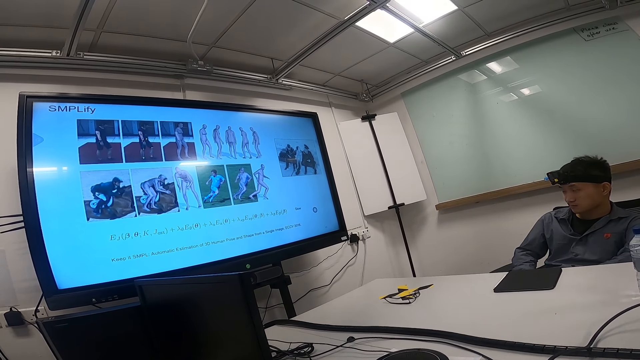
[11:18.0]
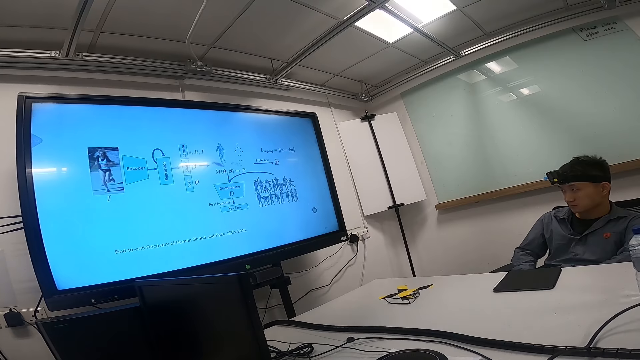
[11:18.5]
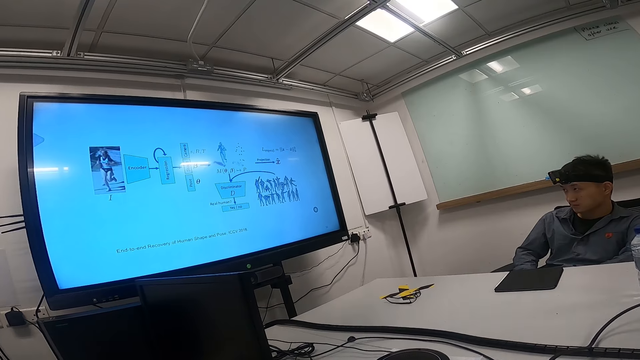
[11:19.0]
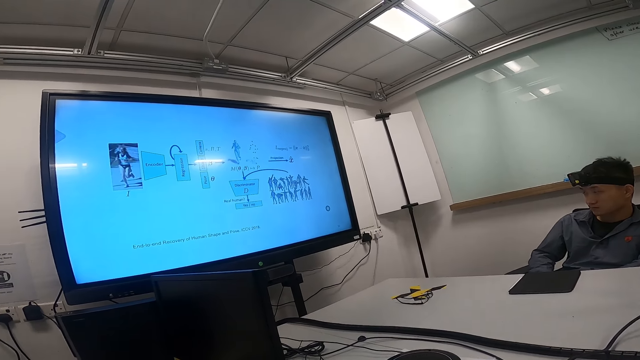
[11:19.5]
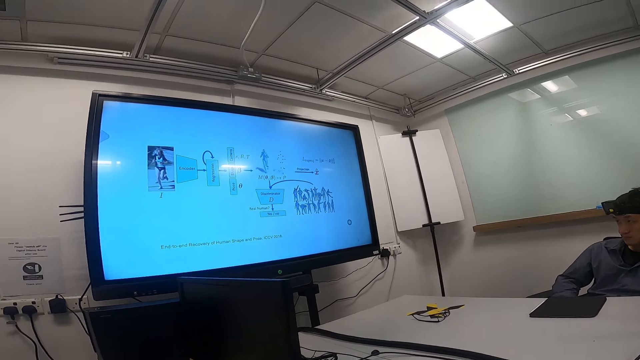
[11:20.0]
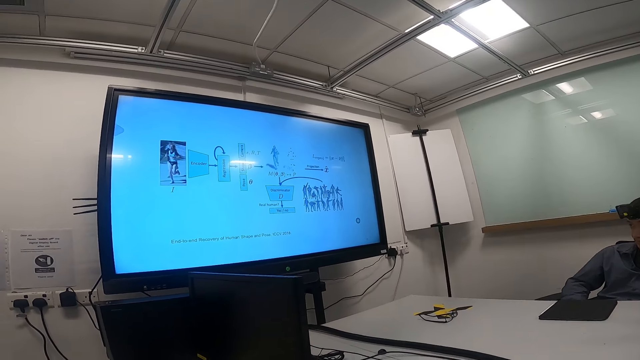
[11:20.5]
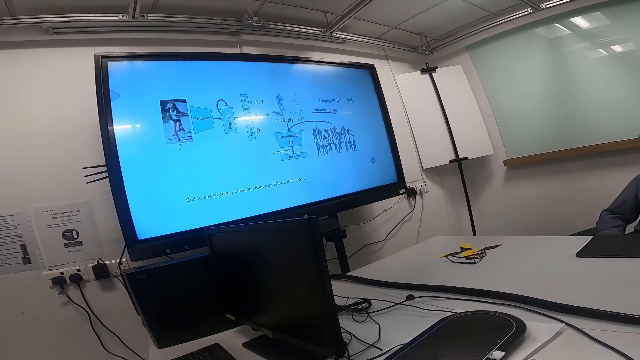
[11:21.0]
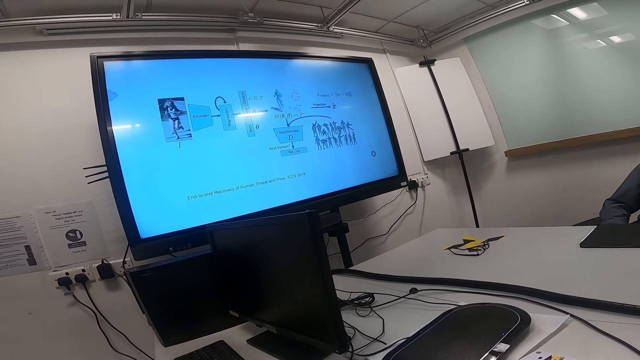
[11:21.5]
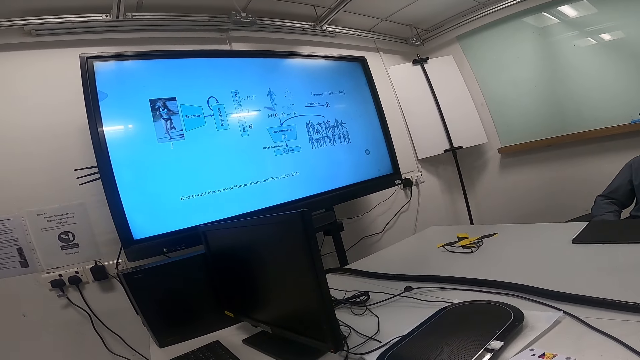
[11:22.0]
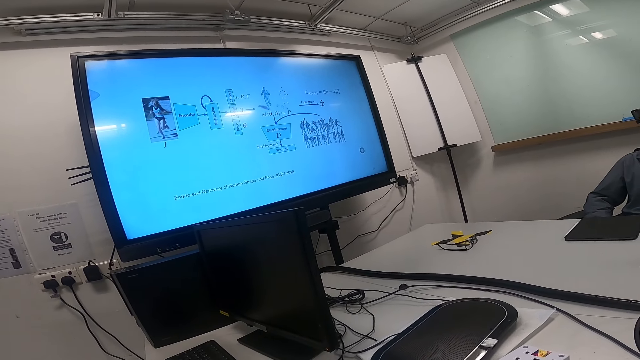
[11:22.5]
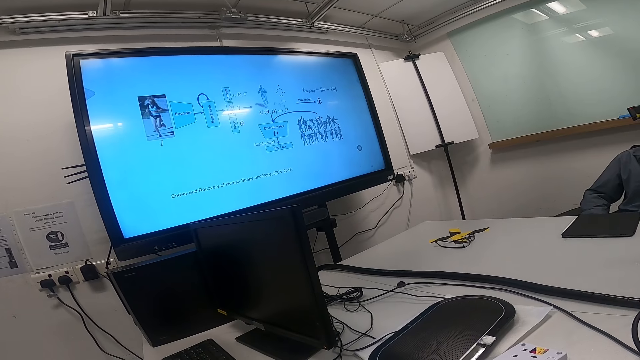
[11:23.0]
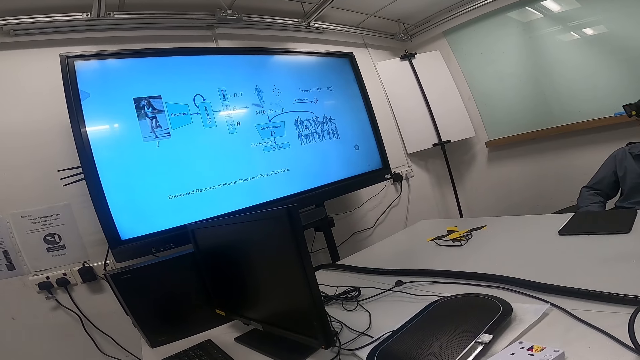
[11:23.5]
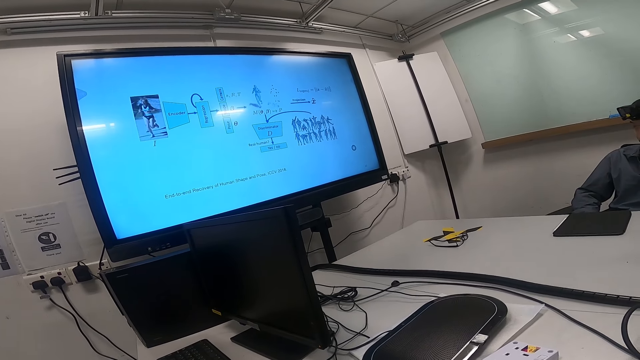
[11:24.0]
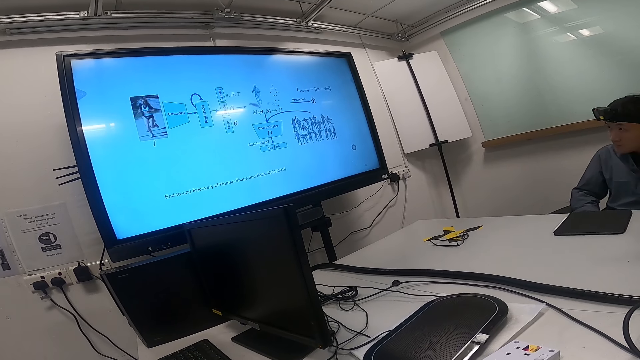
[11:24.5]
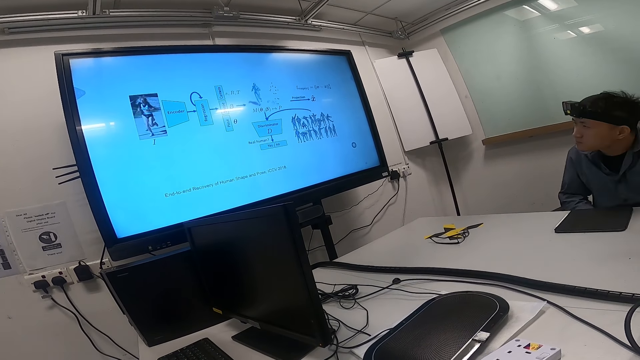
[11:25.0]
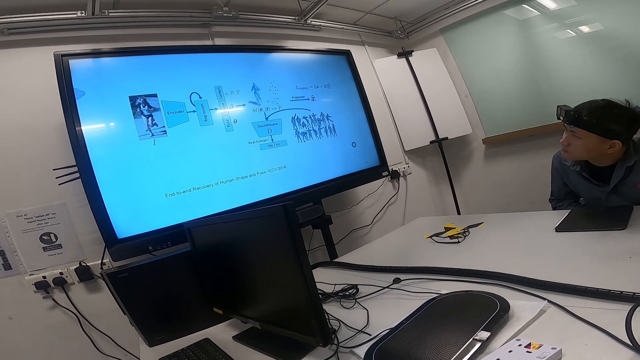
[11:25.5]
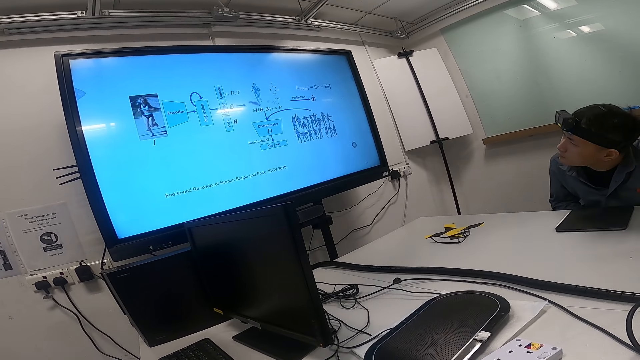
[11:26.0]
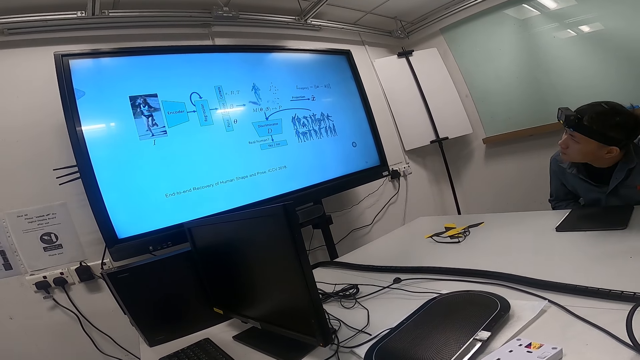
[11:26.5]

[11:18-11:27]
The camera wearer stares around in the house. A man stretches his head. The camera wearer watches the news on a smart TV. The man watches the news on the smart TV.

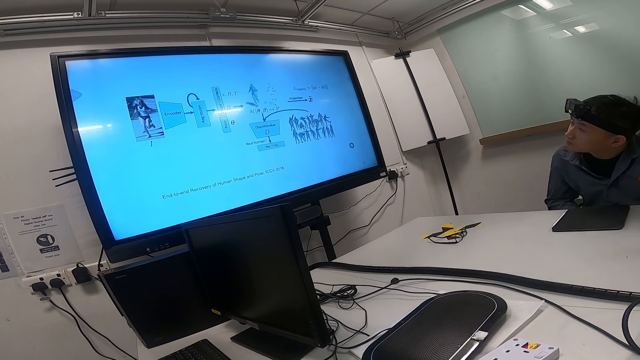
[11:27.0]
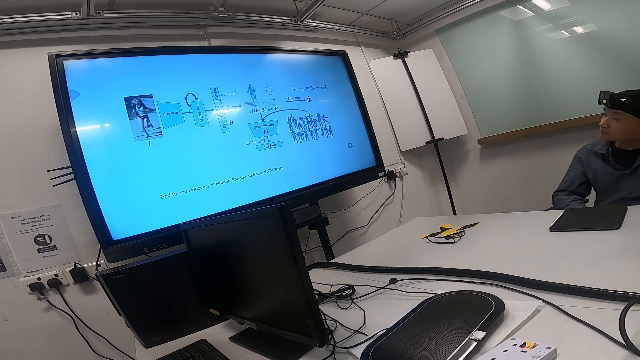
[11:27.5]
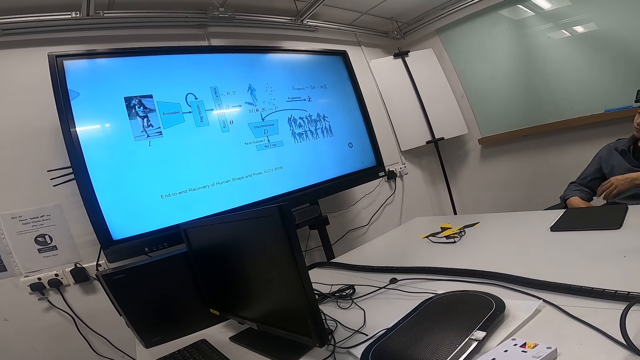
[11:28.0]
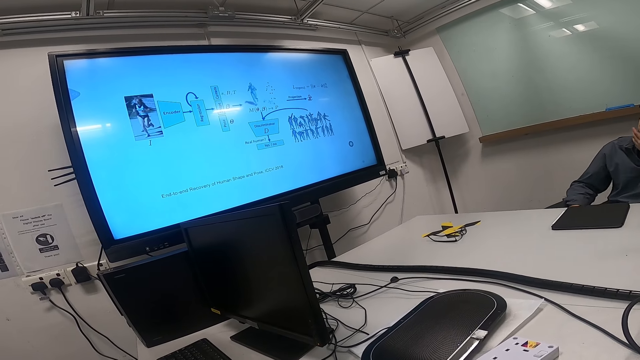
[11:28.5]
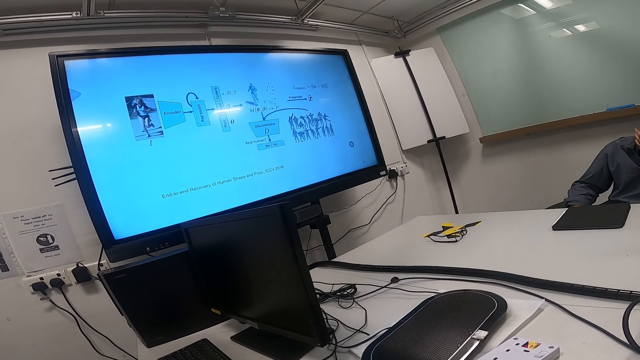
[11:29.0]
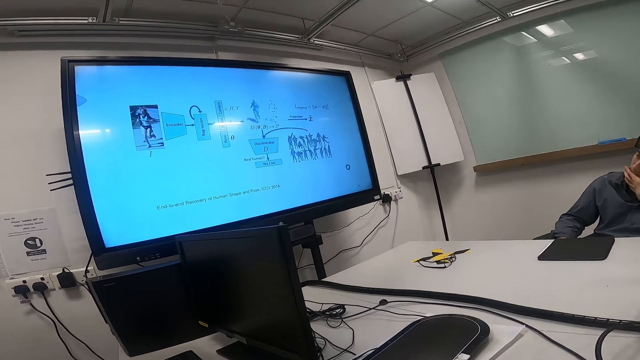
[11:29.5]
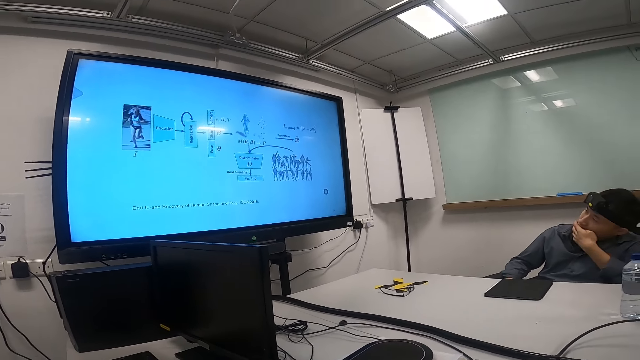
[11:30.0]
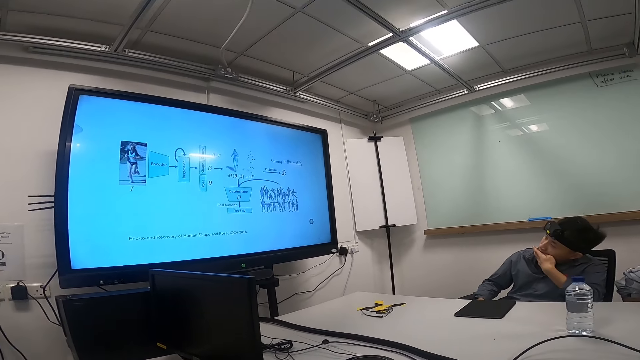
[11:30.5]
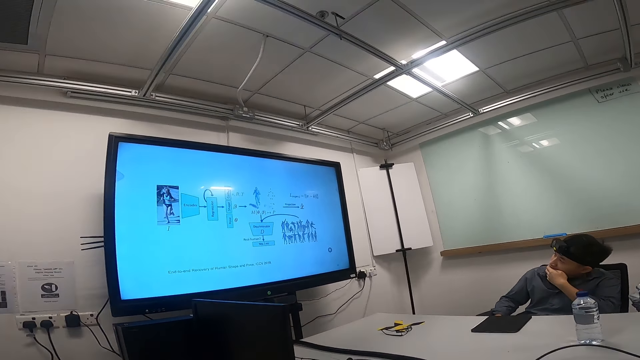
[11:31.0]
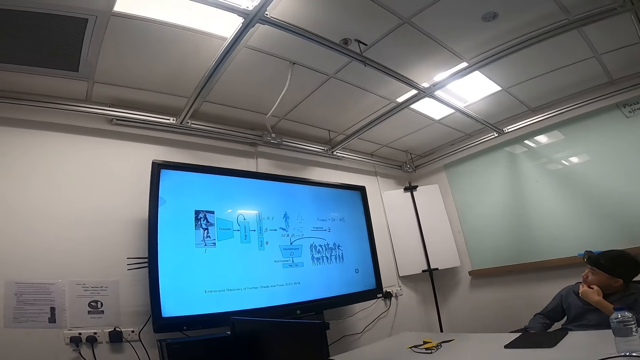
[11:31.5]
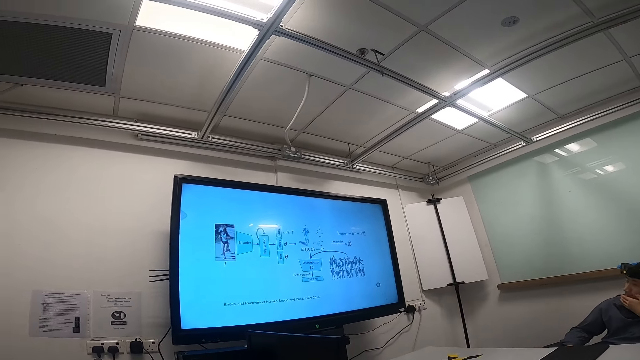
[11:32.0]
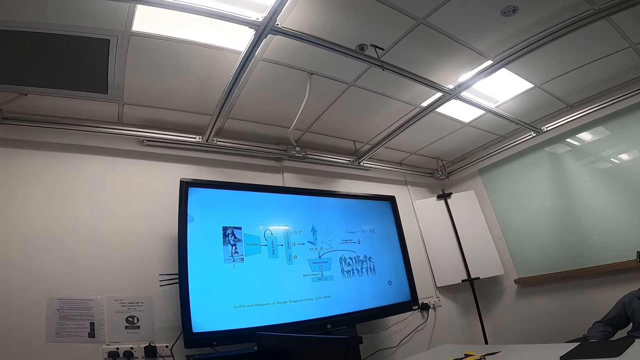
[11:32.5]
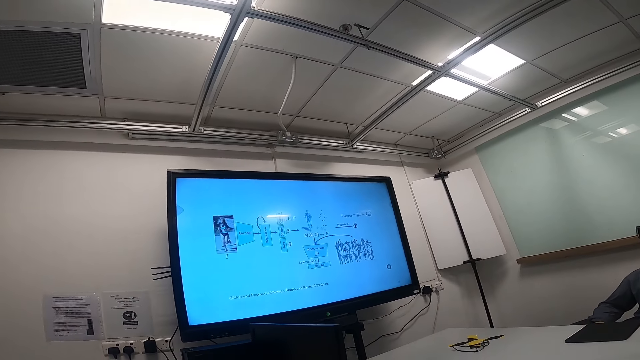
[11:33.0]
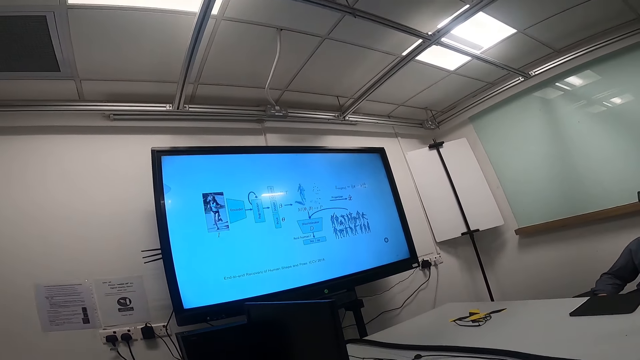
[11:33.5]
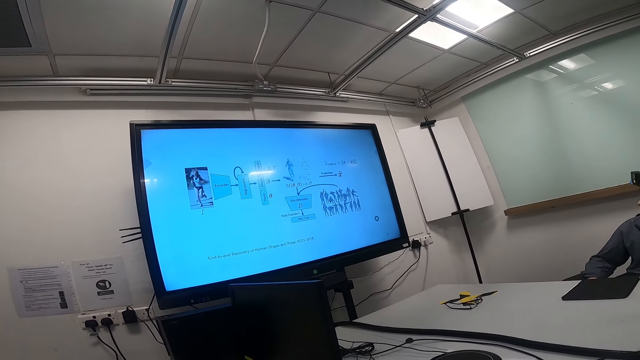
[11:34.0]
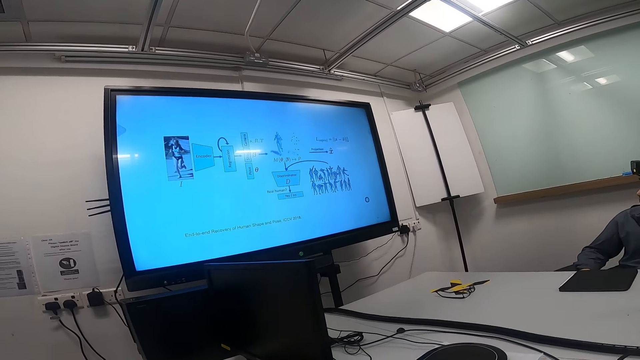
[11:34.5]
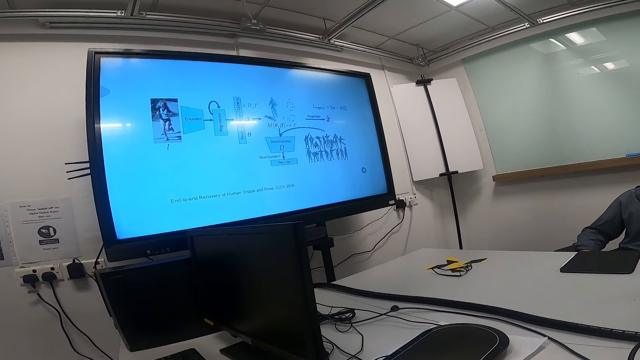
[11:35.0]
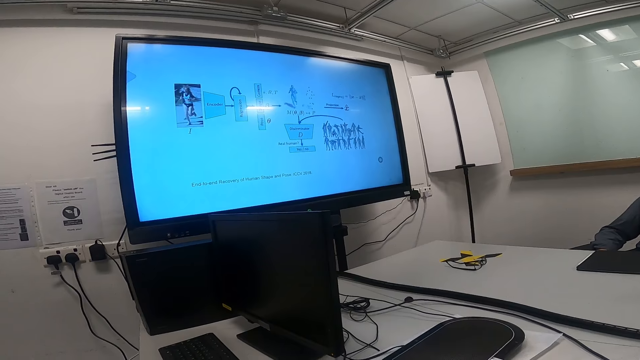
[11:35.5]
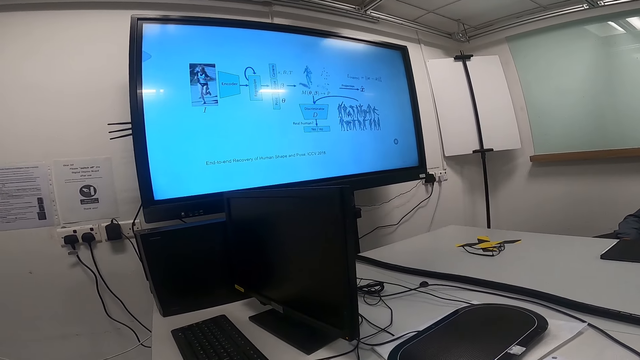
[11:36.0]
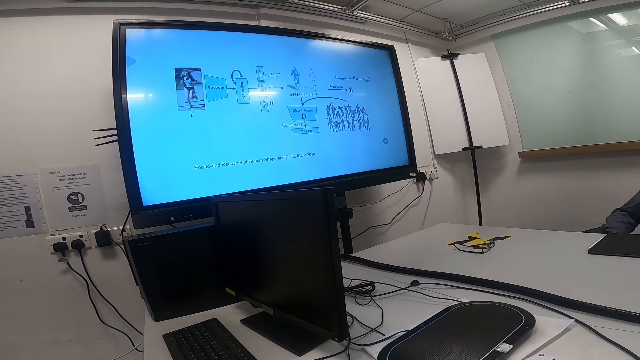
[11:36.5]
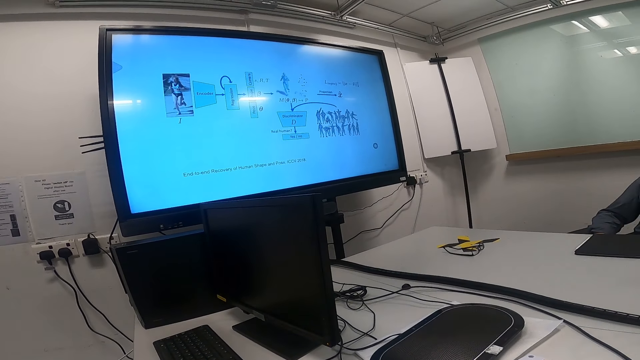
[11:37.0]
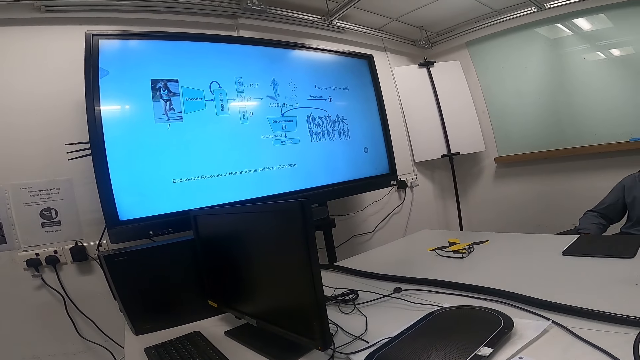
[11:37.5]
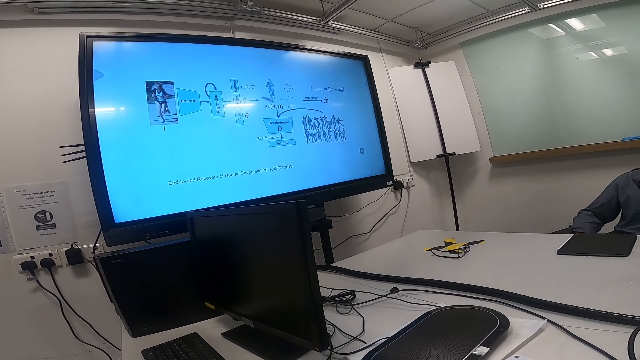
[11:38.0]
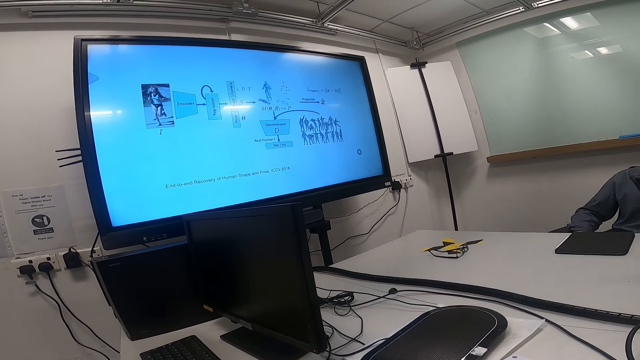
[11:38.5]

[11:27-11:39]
A man sits back on the chair. He touches his face. The camera wearer stares around in the house. The man abrades the mouth with his hand. The camera wearer focuses on the television. They watch the news on a smart TV.
